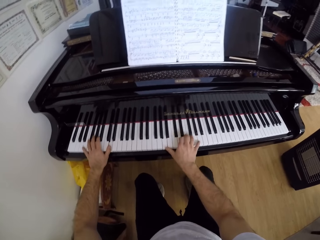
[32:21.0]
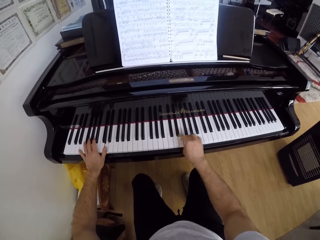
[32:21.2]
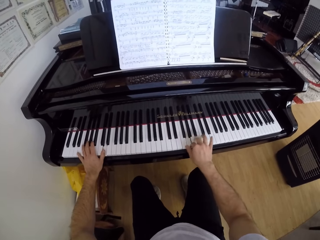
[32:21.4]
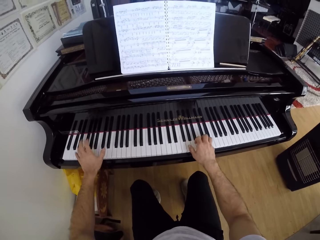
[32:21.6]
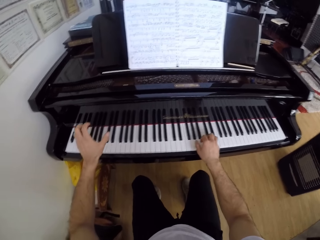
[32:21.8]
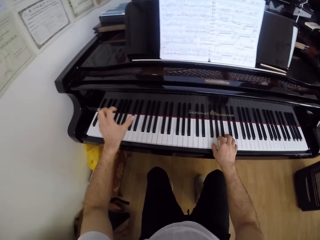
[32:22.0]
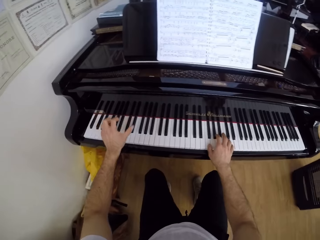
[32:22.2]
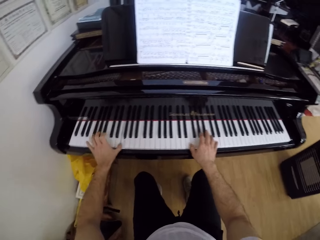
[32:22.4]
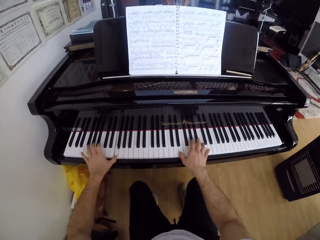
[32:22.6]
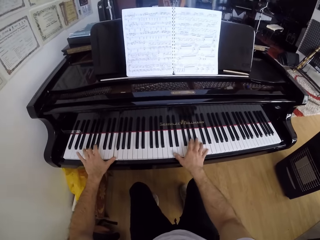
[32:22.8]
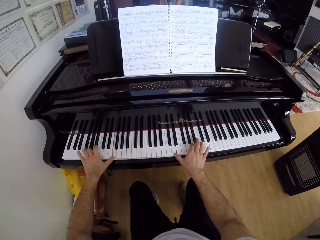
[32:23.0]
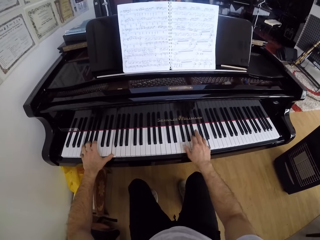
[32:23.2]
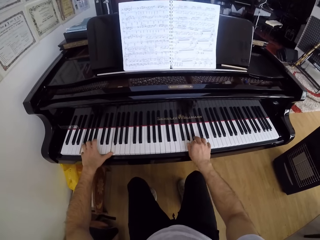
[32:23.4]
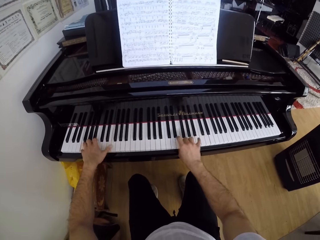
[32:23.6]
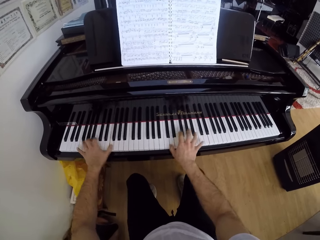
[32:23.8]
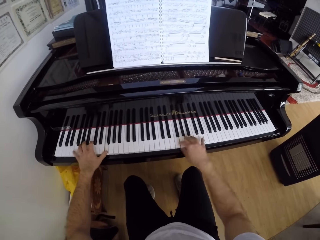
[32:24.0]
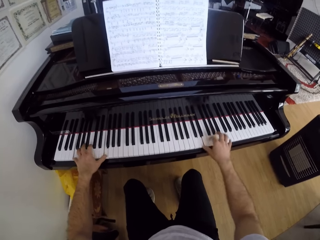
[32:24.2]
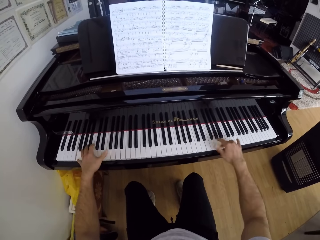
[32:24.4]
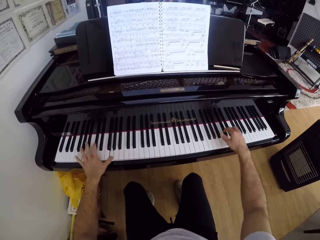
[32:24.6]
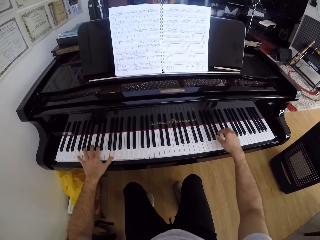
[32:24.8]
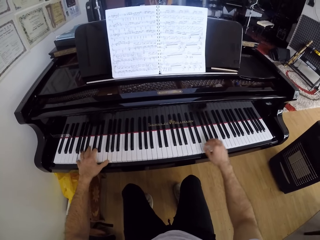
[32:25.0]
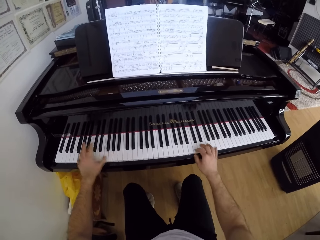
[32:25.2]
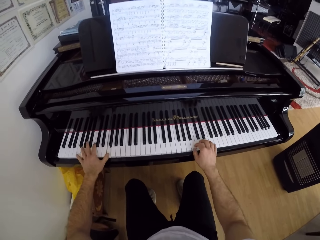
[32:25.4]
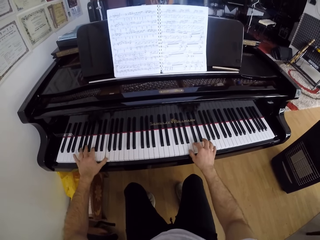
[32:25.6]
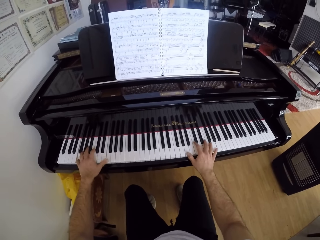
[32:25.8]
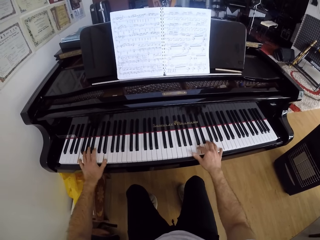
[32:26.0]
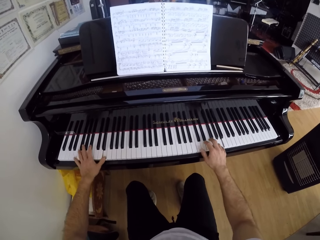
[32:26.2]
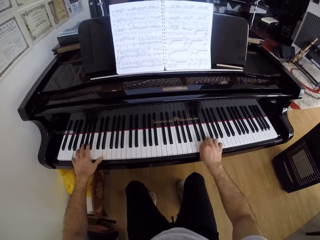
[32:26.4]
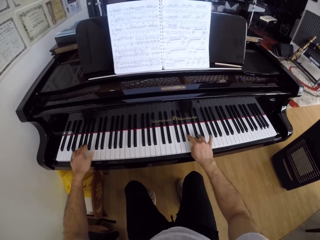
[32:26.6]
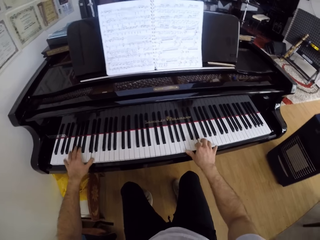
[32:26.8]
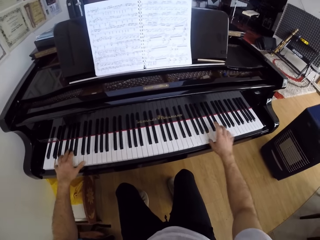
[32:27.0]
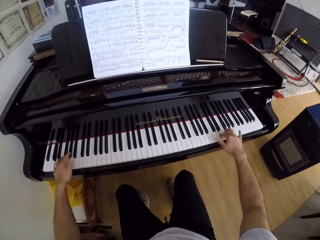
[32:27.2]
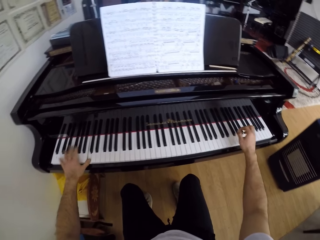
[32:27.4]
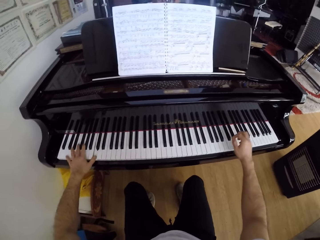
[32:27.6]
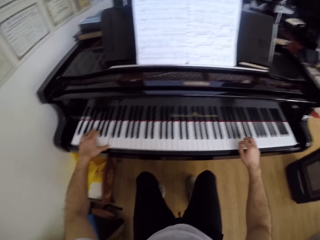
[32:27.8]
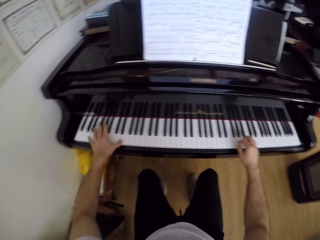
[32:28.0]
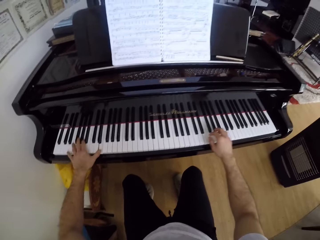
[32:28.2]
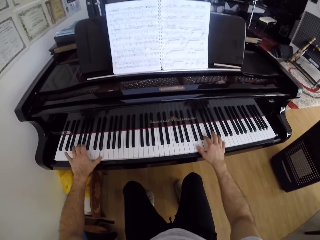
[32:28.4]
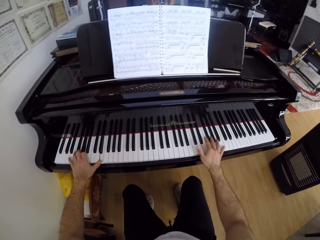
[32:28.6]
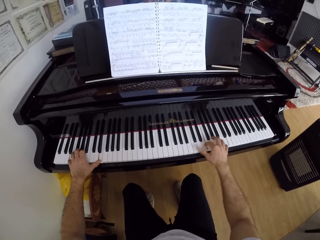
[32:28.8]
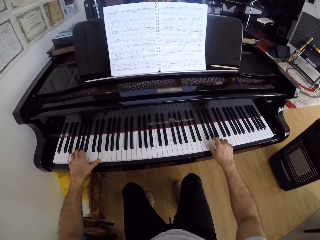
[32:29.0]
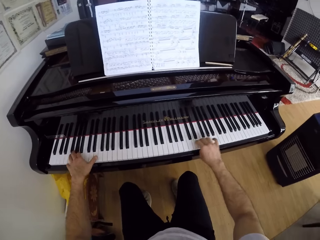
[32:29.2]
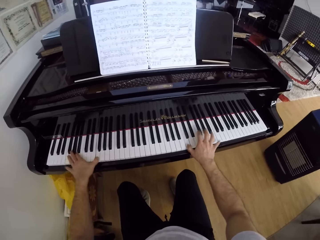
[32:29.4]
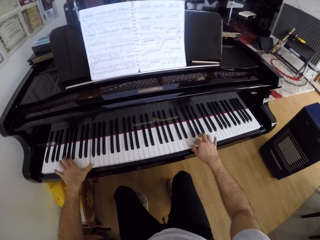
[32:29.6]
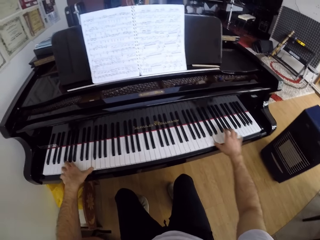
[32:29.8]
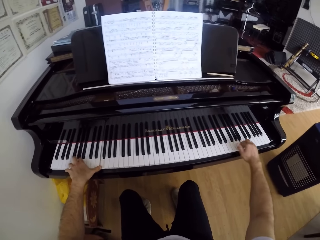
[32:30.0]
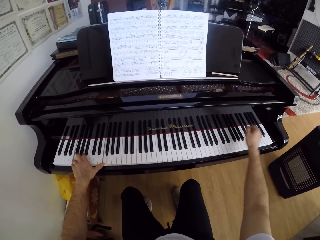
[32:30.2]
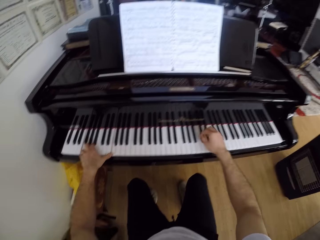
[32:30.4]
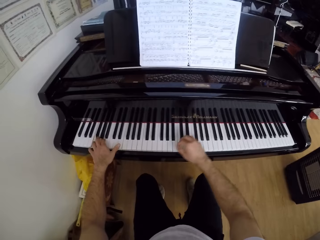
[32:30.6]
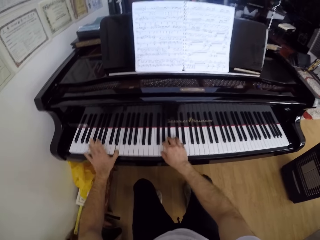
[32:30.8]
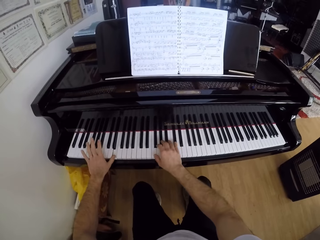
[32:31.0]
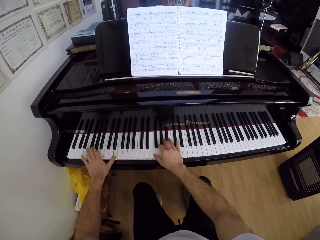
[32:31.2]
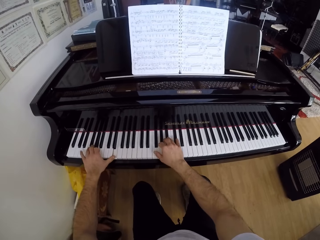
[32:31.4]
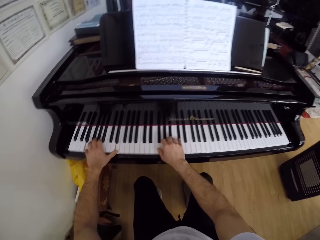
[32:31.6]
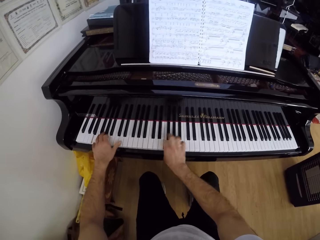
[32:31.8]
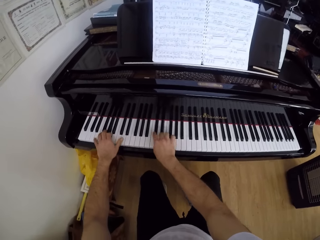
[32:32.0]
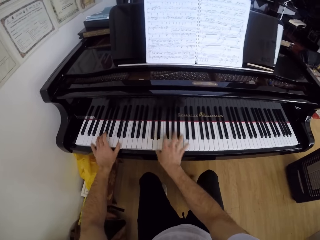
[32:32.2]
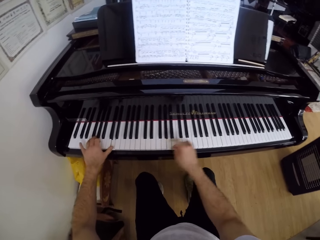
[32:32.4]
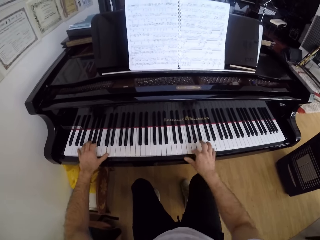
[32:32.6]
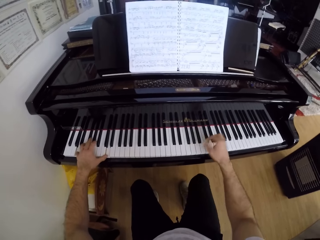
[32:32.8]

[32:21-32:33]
The camera wearer plays the piano with his hands.

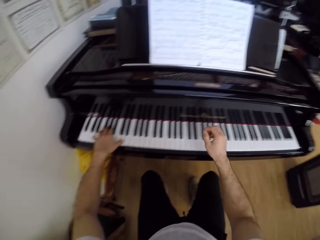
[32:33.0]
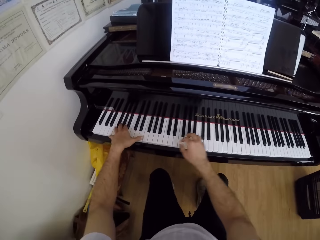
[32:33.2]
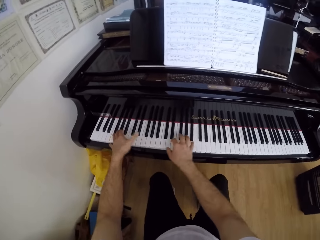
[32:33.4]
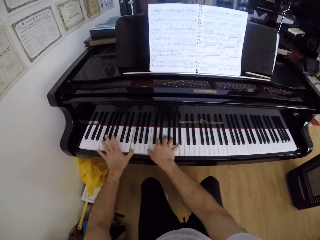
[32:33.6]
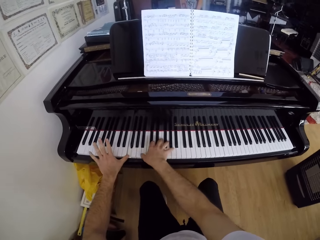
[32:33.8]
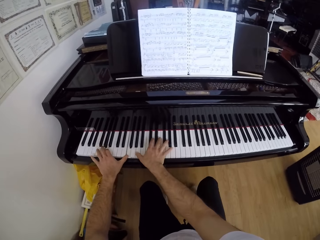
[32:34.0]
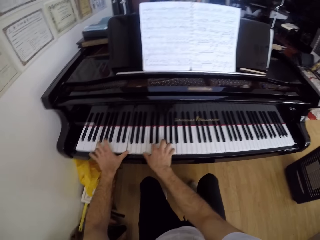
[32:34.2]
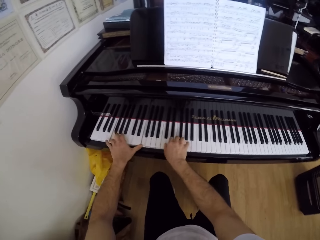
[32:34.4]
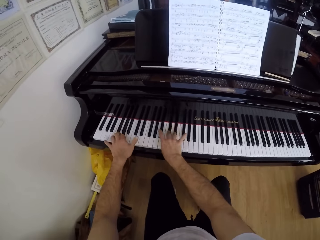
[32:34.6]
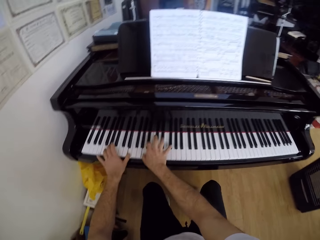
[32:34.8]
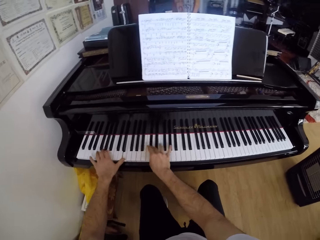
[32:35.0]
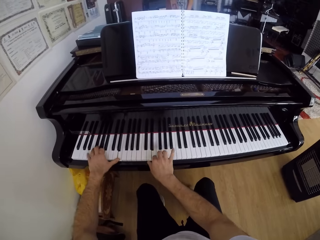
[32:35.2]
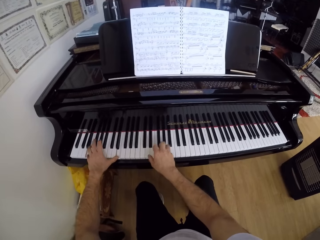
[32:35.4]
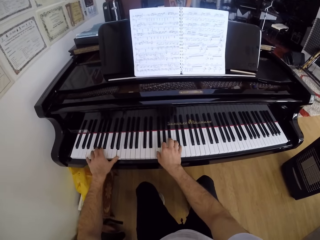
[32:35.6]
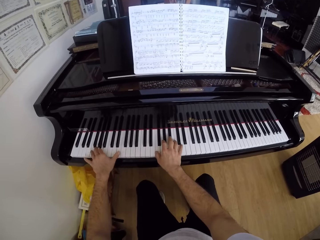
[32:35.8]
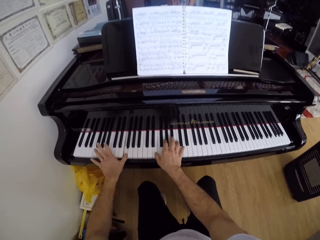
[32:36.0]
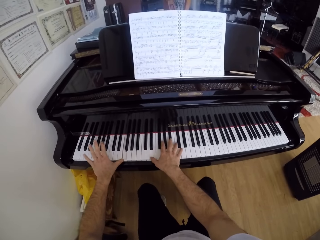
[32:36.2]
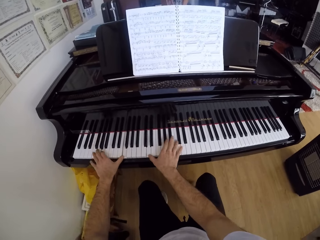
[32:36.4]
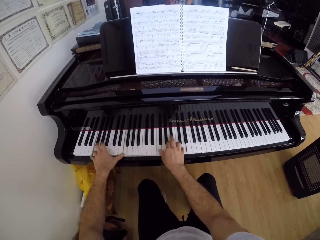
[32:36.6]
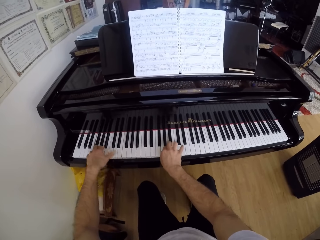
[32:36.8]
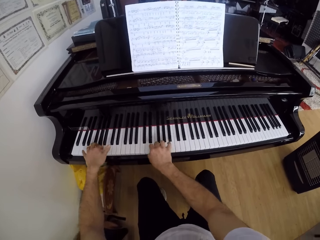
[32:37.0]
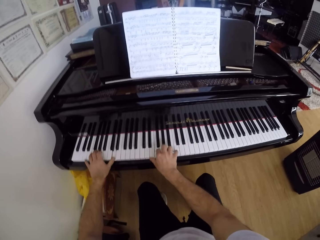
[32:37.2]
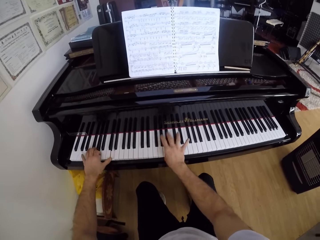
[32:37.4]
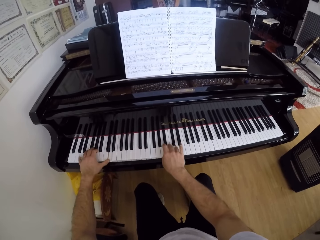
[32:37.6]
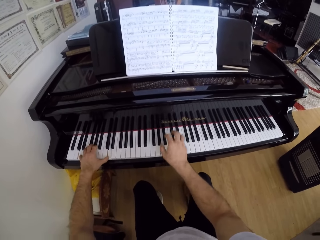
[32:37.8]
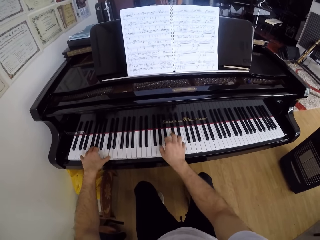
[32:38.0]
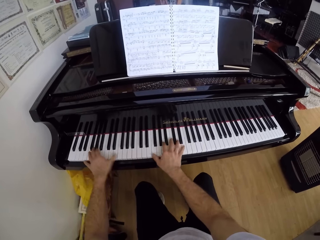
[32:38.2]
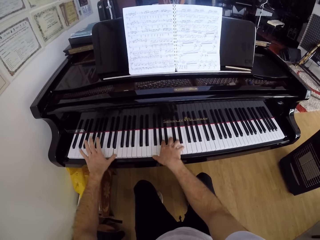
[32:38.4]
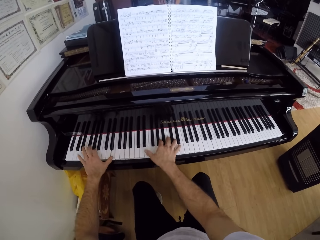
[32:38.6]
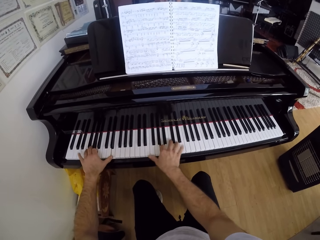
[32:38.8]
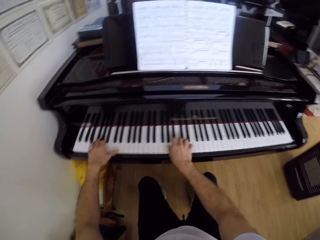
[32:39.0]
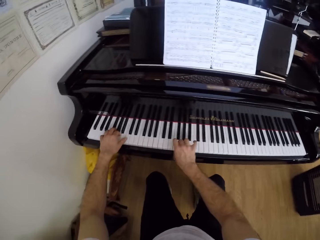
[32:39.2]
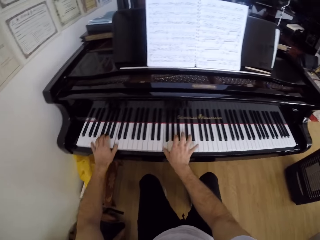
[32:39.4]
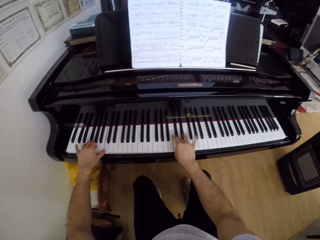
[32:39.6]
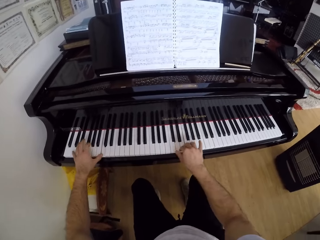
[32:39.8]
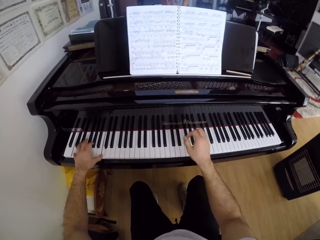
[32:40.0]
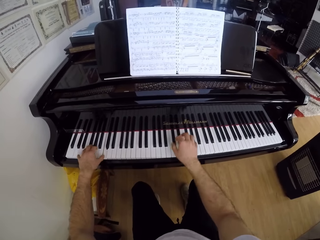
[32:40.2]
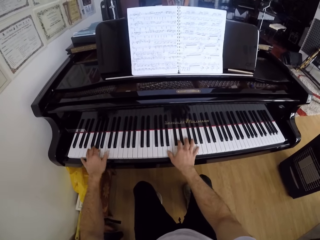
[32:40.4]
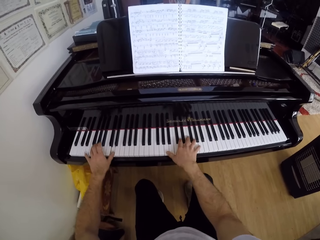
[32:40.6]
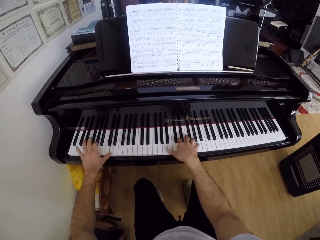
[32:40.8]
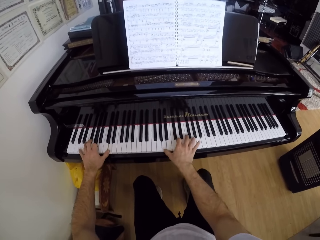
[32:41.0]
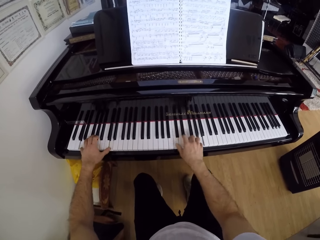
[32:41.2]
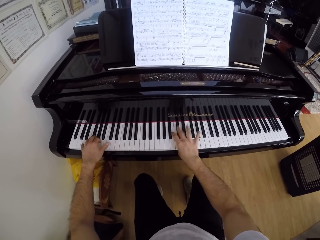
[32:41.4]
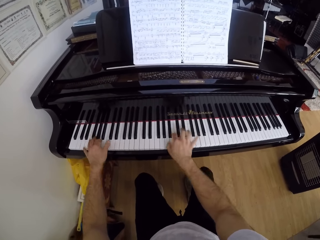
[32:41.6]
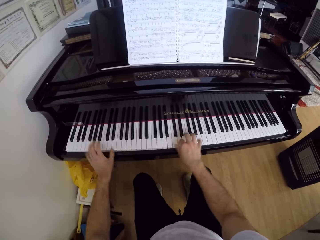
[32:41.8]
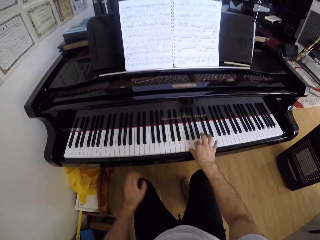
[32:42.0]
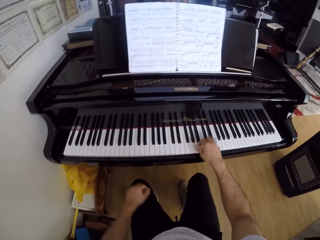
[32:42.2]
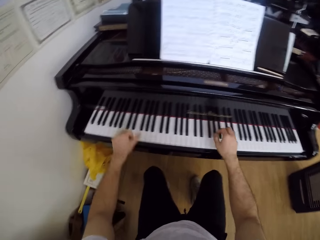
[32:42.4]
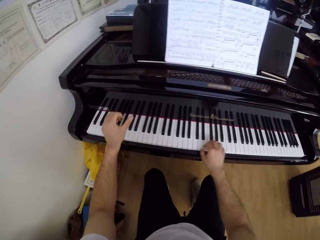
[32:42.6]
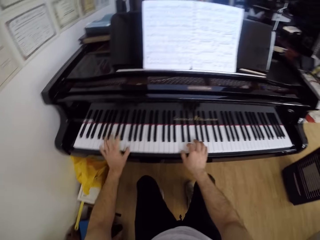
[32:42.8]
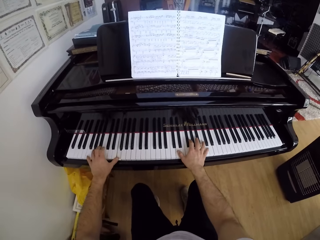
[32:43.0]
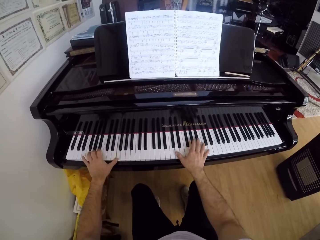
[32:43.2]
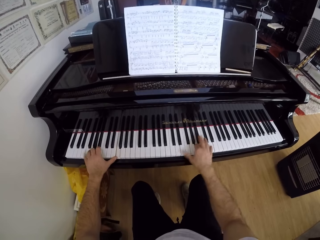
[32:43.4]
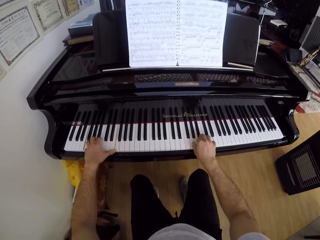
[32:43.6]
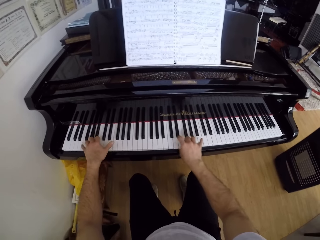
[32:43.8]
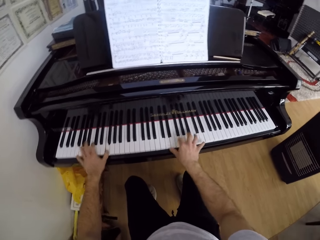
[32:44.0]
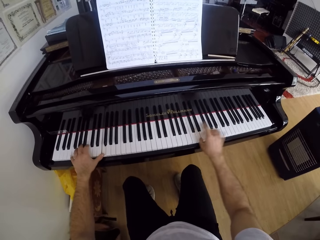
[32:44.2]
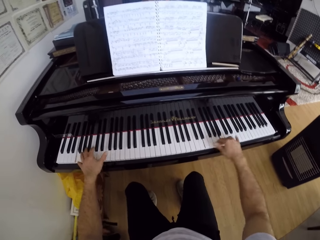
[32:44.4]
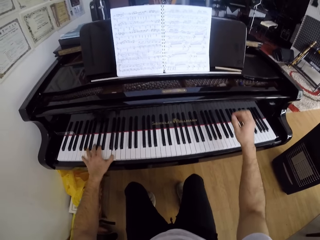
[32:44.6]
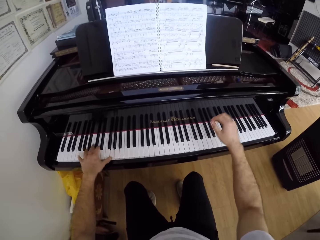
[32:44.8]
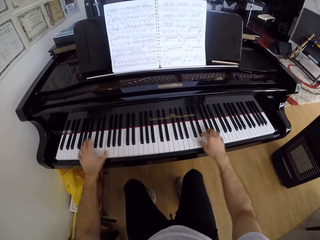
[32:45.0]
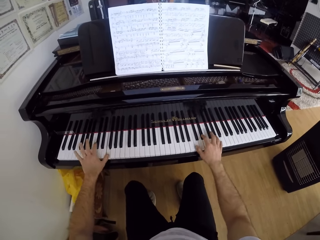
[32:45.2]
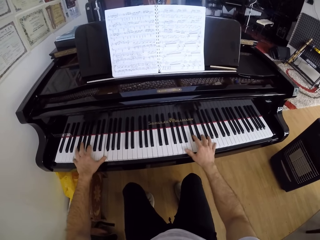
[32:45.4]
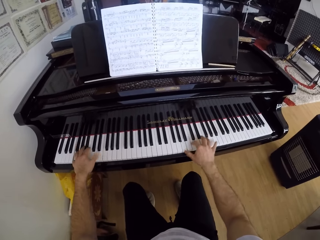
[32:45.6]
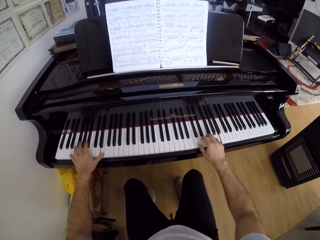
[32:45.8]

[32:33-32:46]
The camera wearer plays the piano with his right hand. He plays the piano with his hands.
